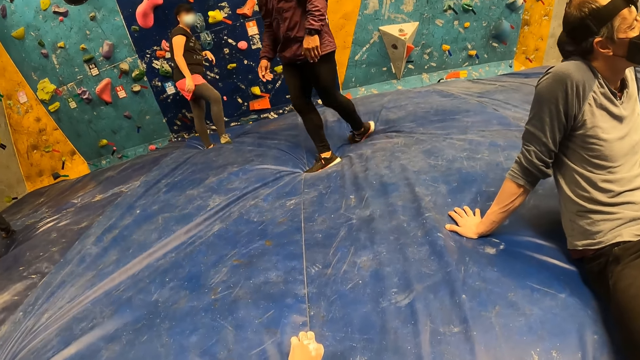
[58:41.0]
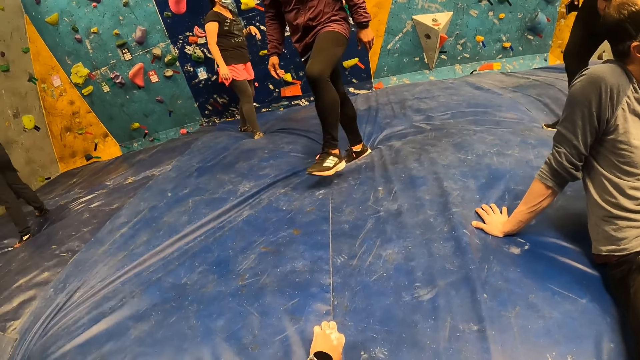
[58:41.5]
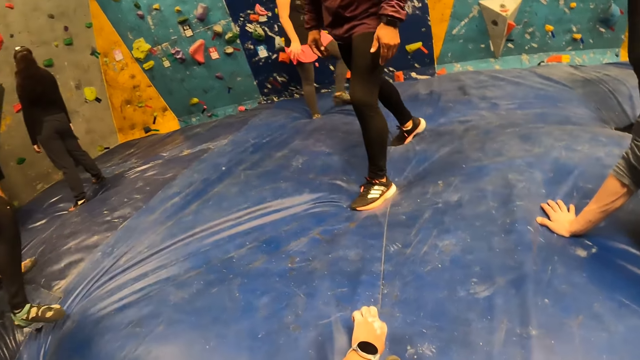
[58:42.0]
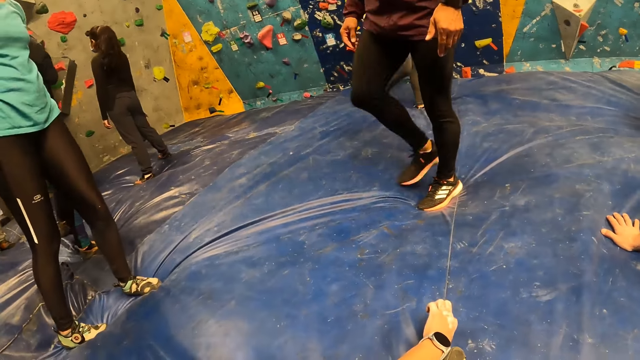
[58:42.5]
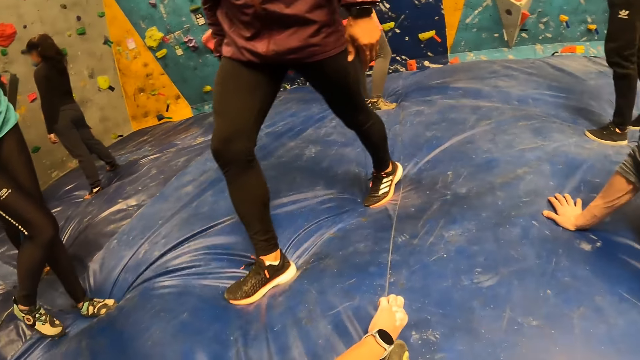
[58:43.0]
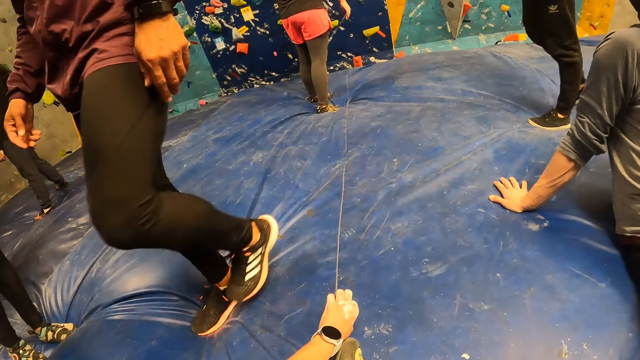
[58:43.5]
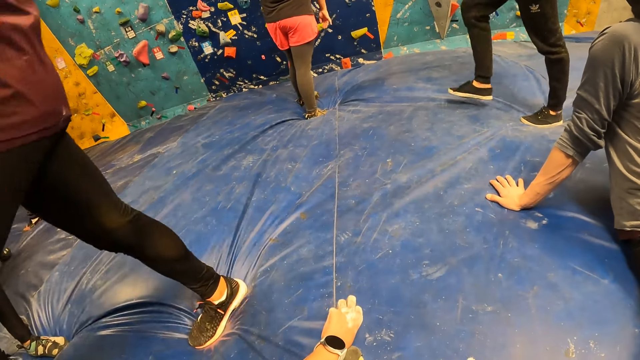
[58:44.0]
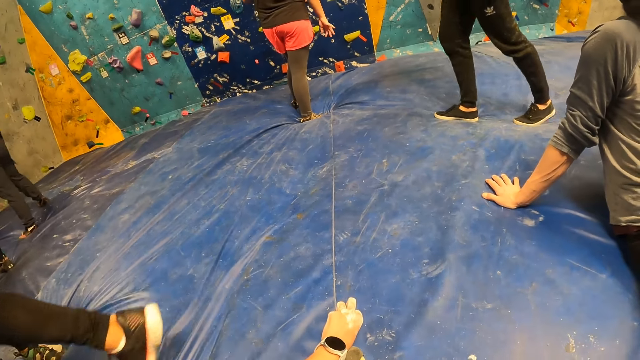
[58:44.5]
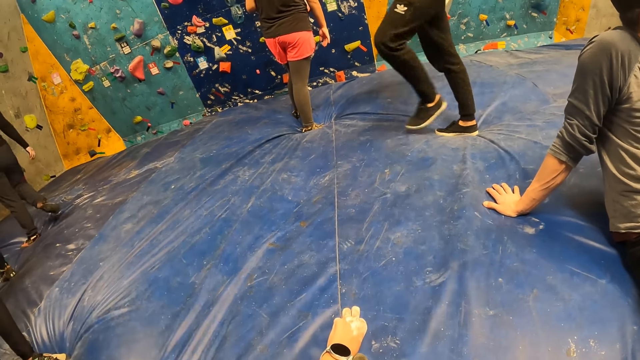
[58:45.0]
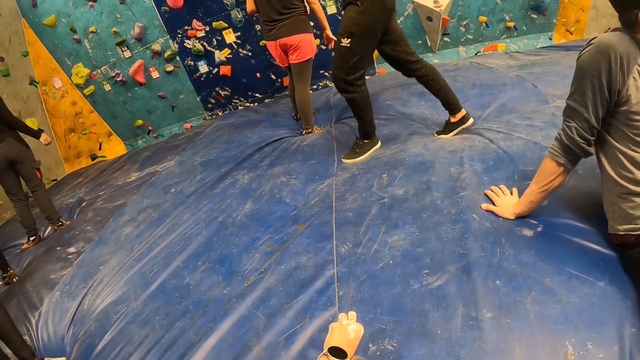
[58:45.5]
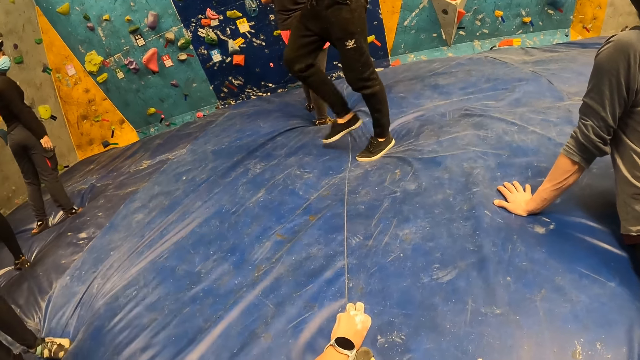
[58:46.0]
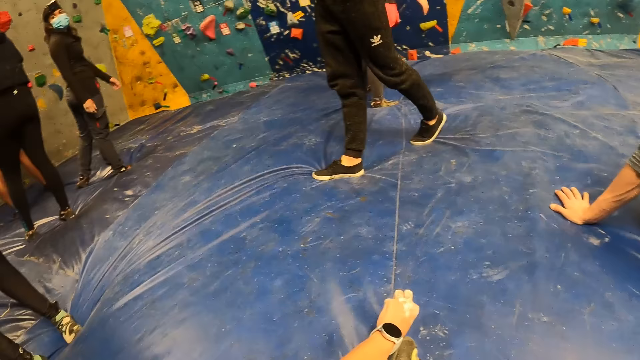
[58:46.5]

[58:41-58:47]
A person walks around.

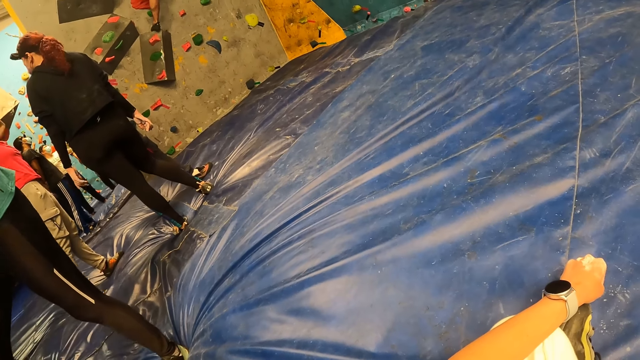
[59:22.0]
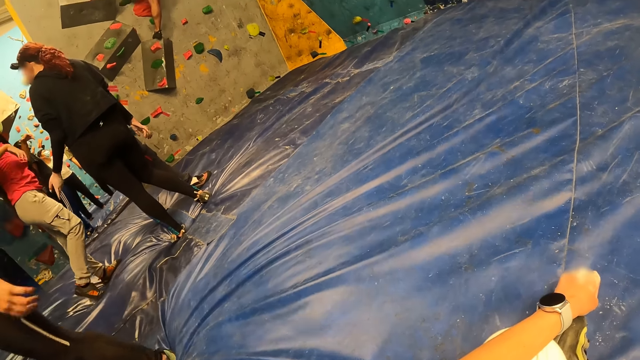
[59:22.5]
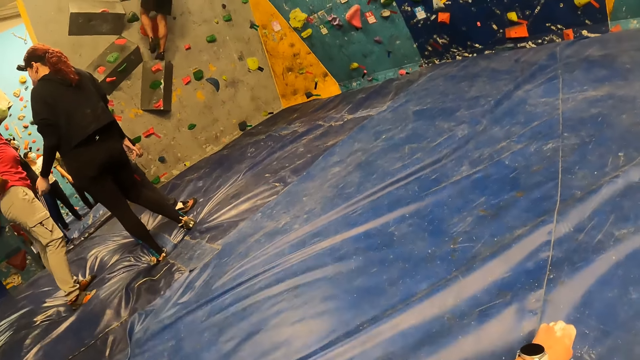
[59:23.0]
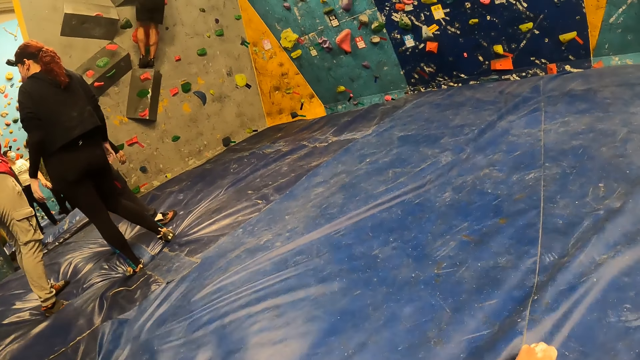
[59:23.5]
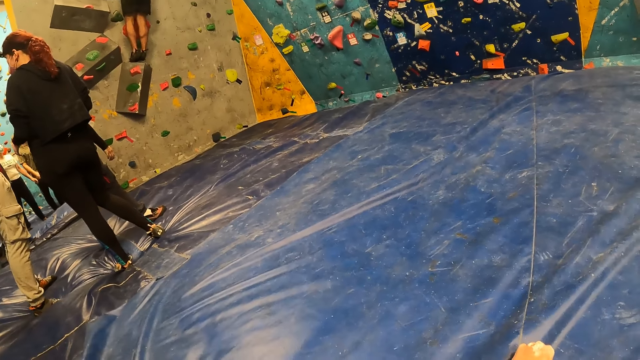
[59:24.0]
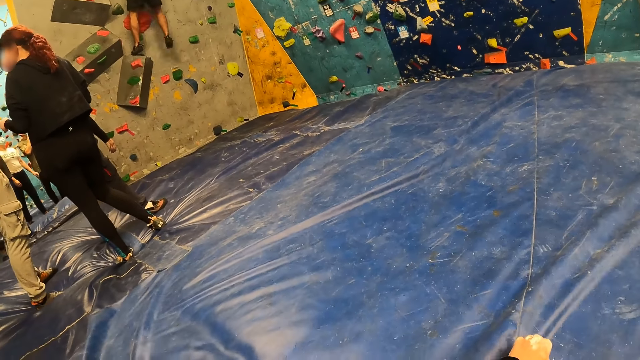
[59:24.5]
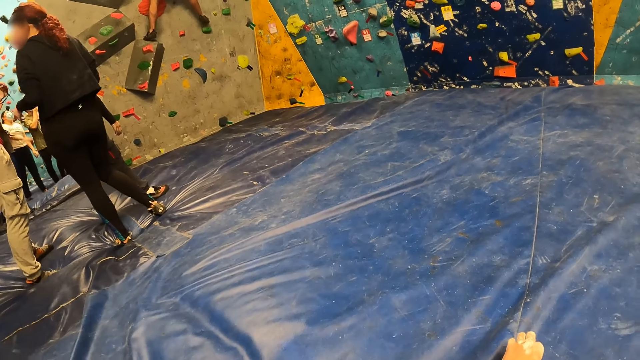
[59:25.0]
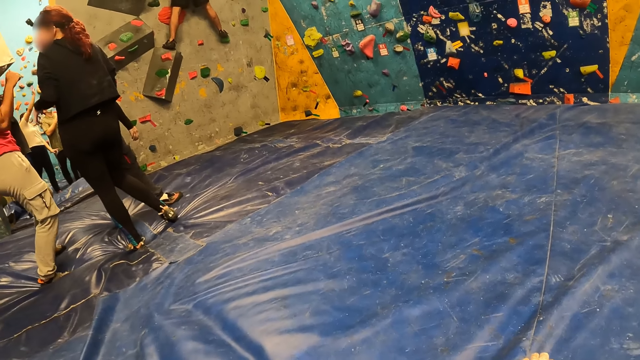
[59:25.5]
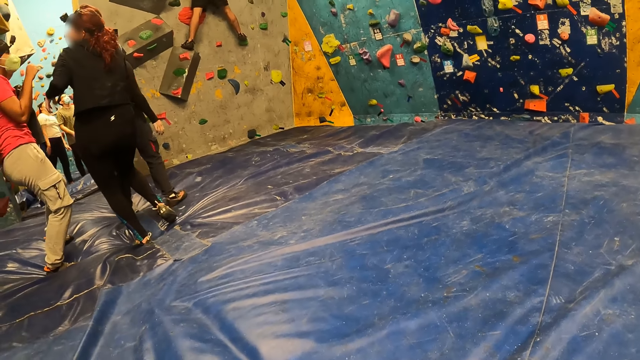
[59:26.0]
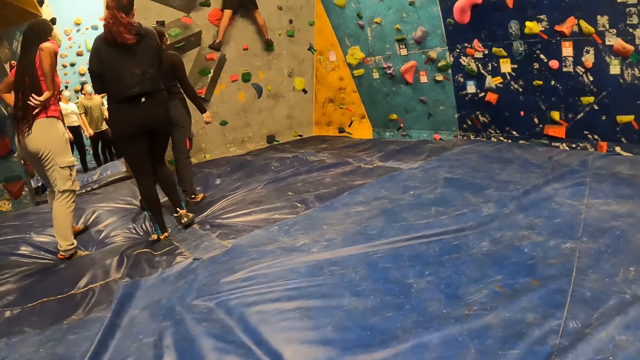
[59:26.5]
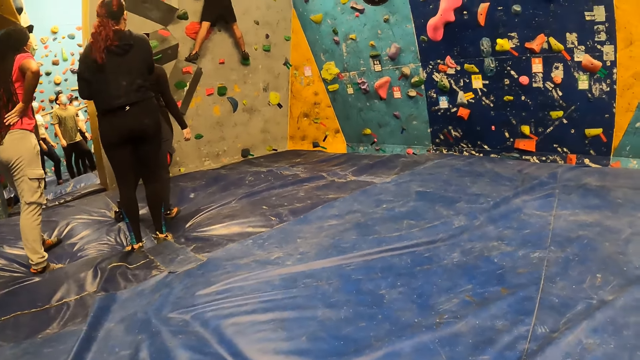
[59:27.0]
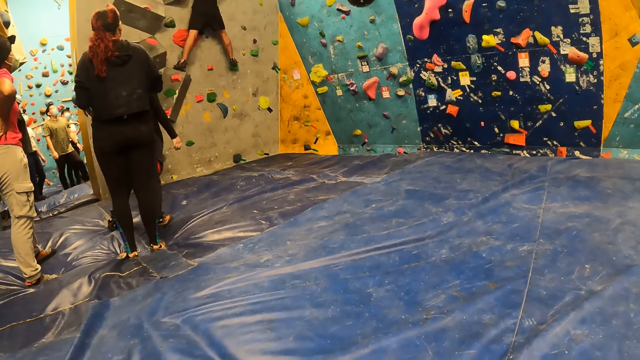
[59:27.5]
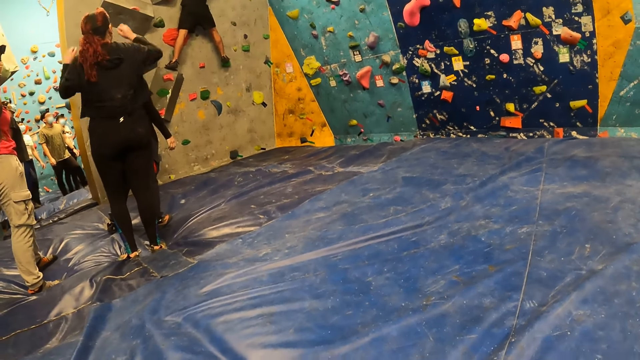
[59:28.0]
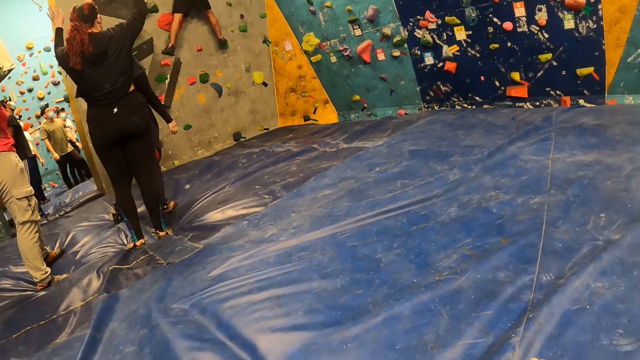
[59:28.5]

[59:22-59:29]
The camera wearer pinches the trampoline with his left hand.

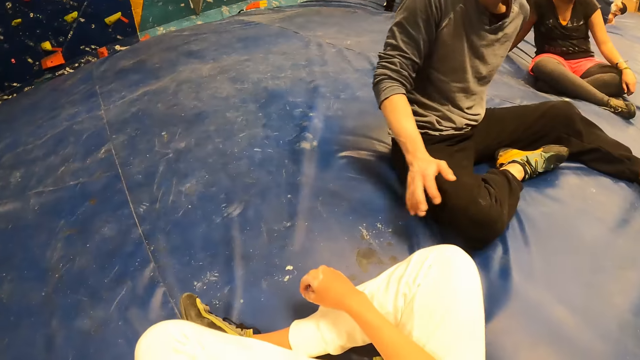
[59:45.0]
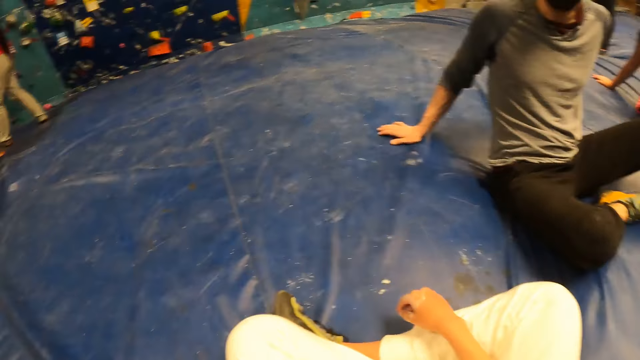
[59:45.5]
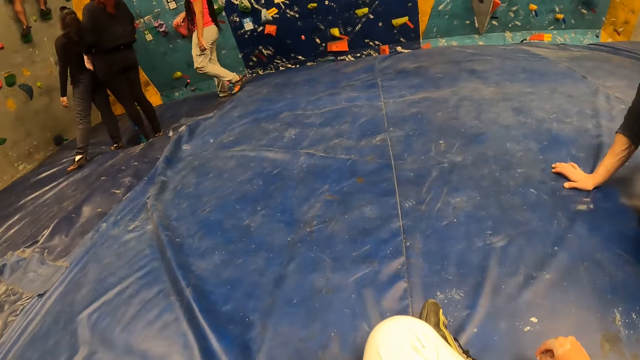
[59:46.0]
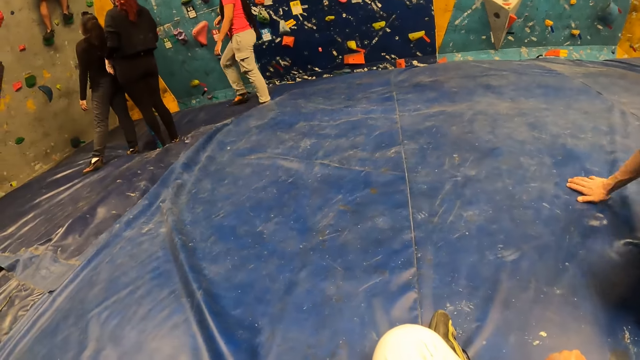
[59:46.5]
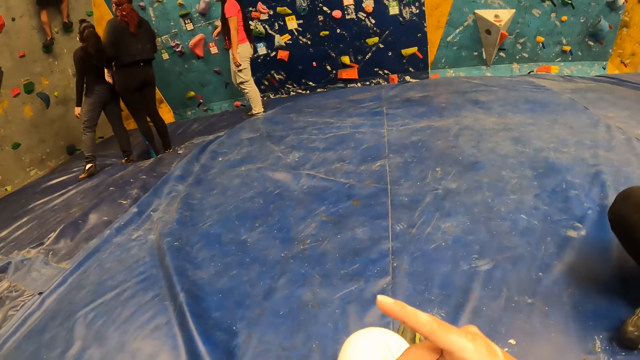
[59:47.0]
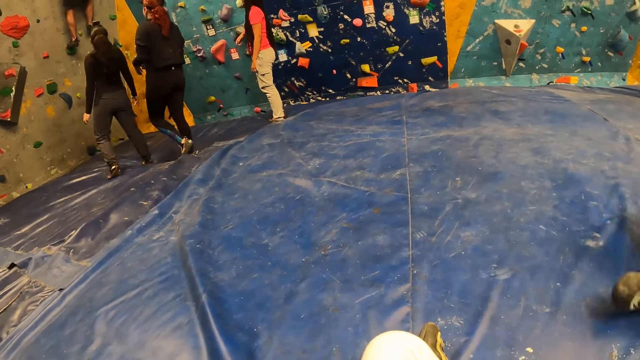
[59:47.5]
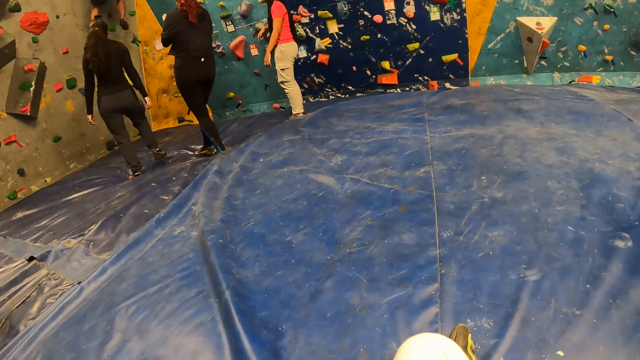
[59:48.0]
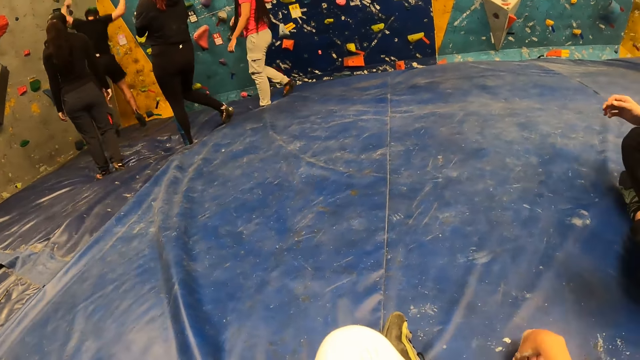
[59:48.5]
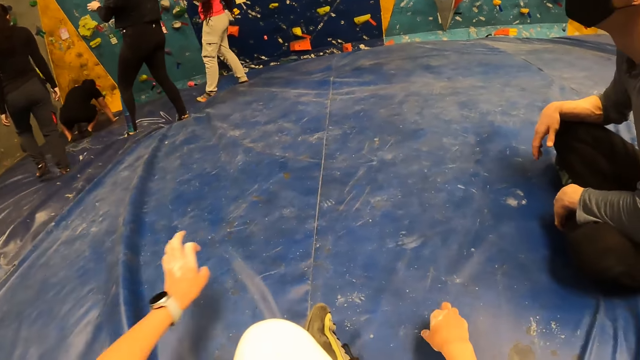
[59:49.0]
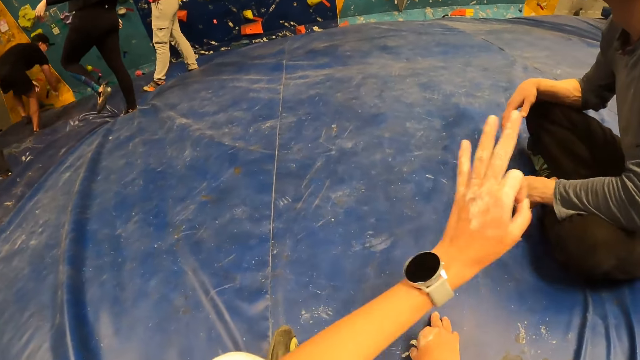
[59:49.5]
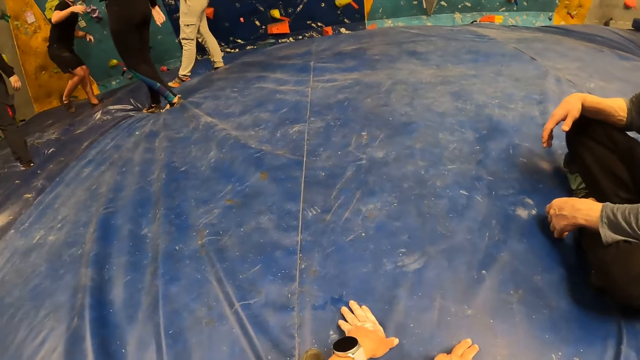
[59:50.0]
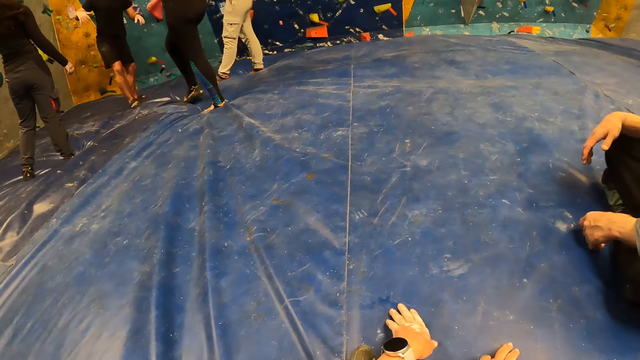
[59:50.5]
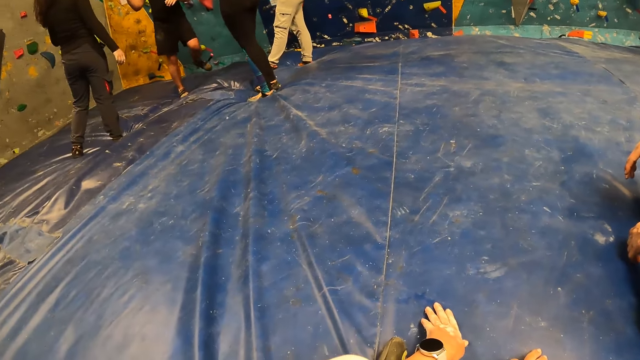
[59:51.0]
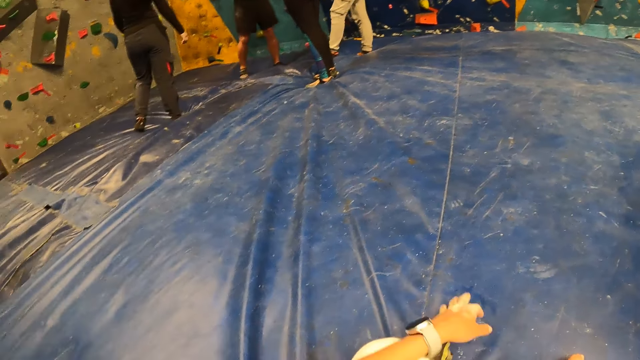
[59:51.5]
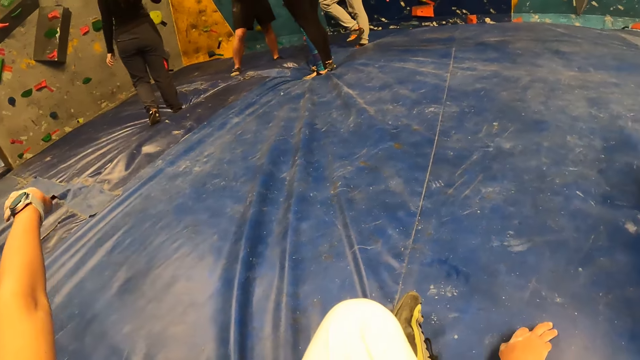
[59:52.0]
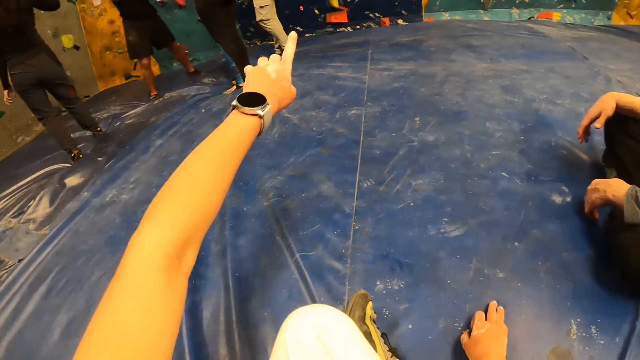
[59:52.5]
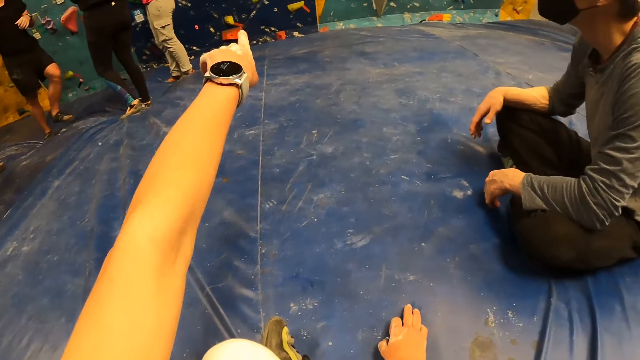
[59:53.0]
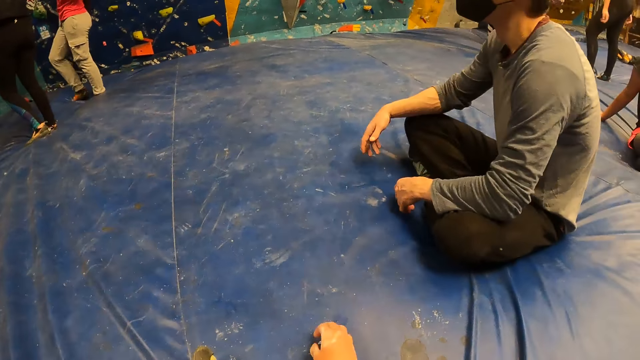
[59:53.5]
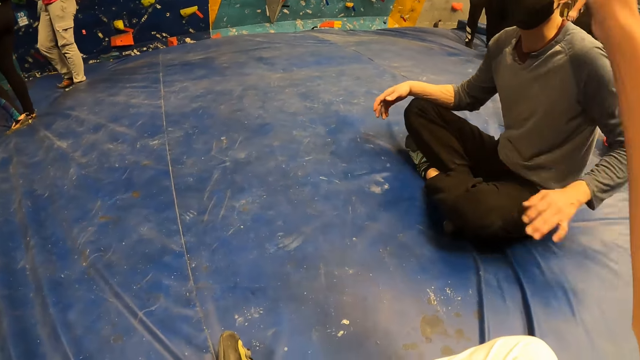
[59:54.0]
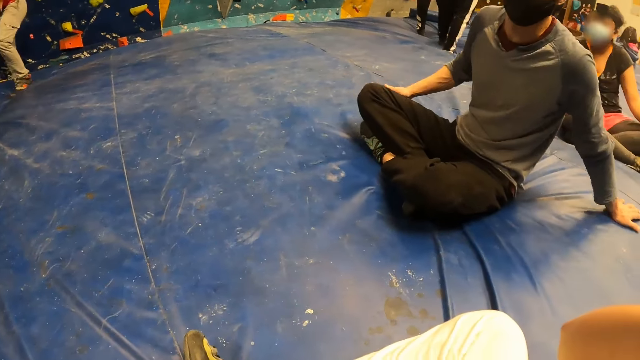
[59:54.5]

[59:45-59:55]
The camera wearer gesticulates with his right hand. He talks to a man with gestures. He gesticulates with his left hand. He drops his left hand on the trampoline. He gesticulates with both his hands.
